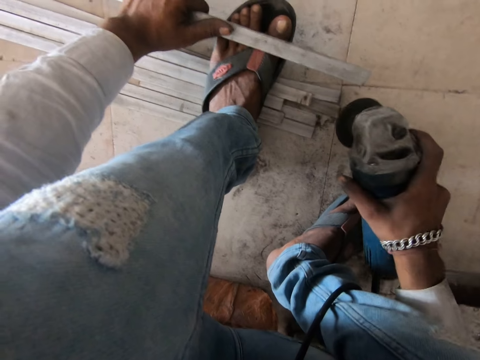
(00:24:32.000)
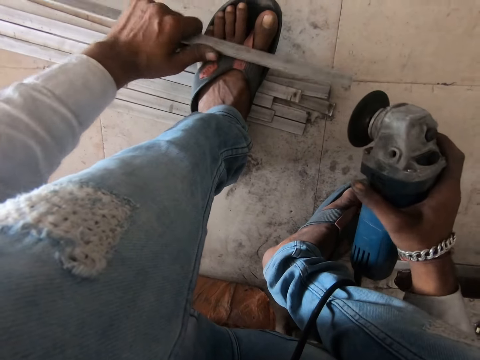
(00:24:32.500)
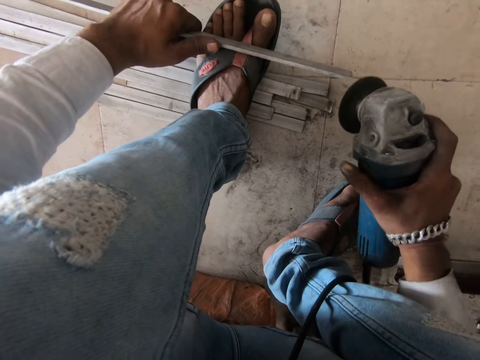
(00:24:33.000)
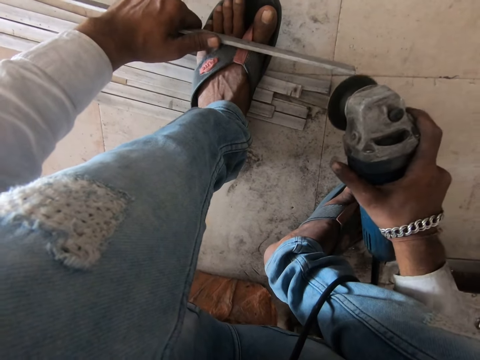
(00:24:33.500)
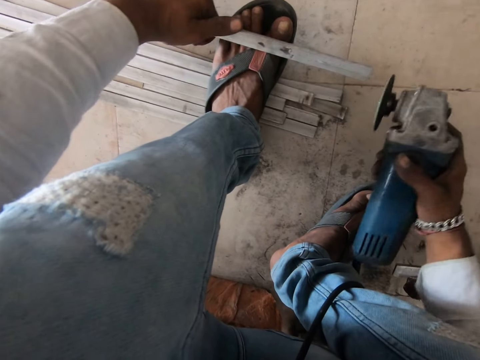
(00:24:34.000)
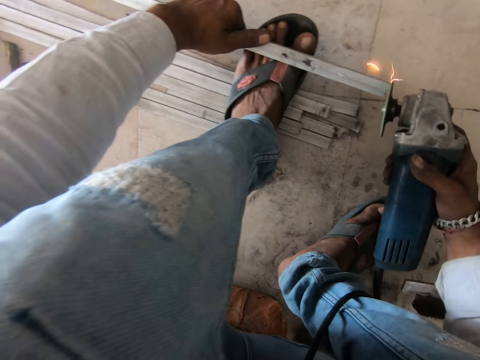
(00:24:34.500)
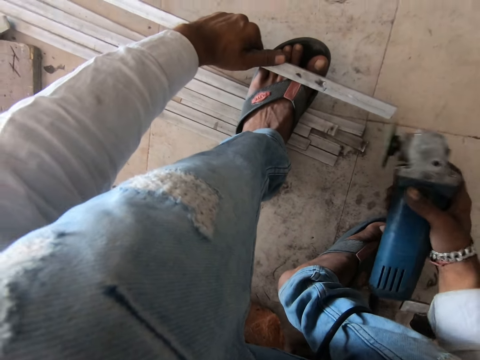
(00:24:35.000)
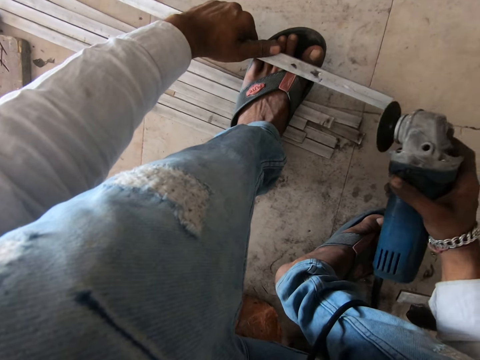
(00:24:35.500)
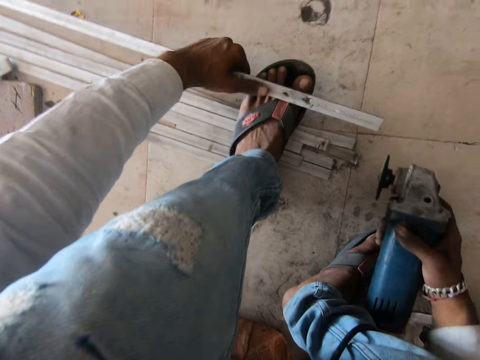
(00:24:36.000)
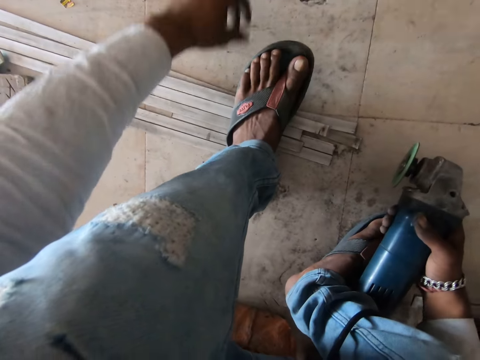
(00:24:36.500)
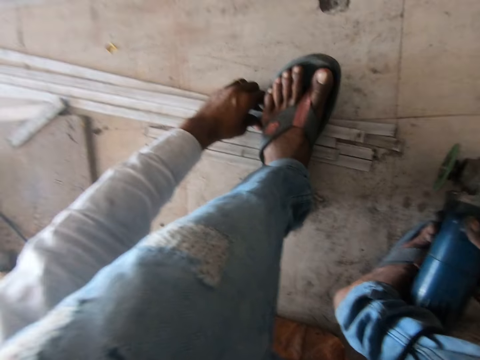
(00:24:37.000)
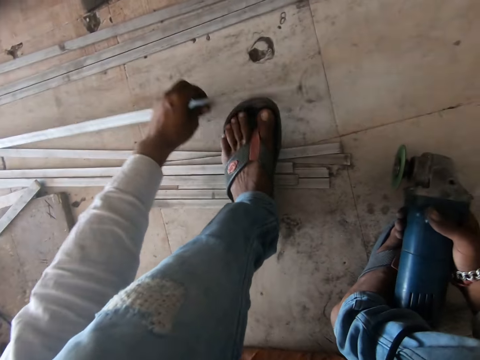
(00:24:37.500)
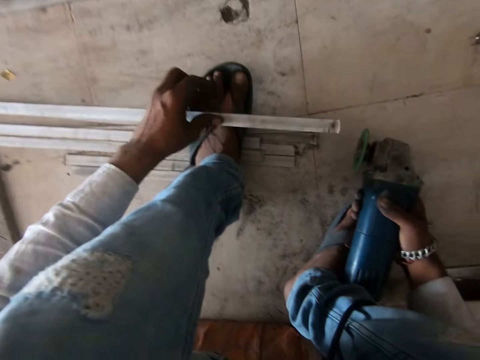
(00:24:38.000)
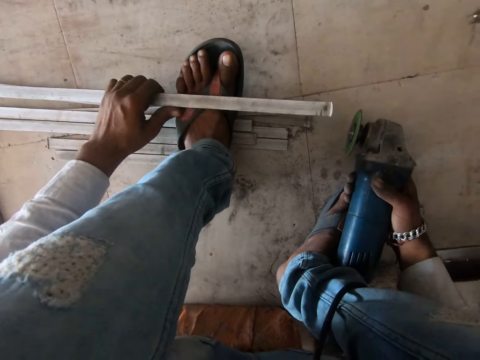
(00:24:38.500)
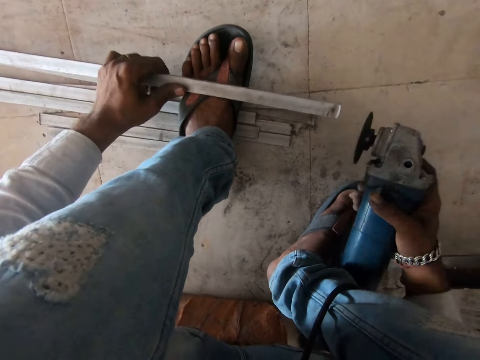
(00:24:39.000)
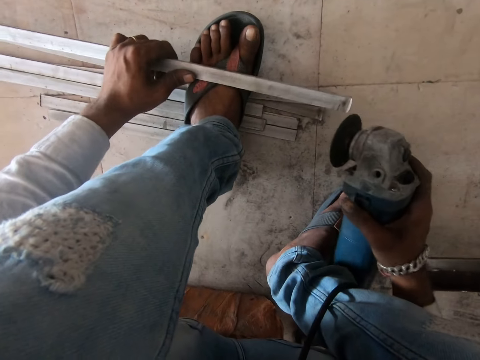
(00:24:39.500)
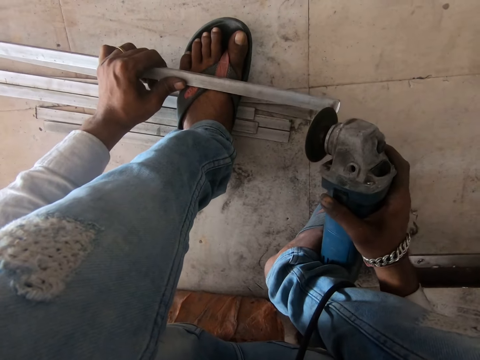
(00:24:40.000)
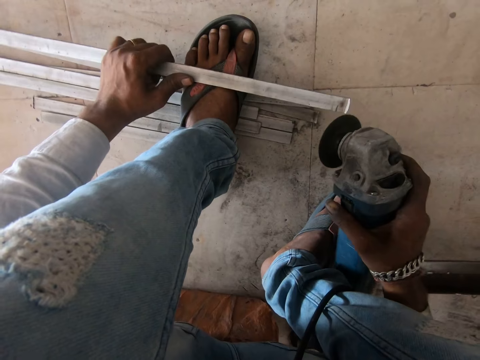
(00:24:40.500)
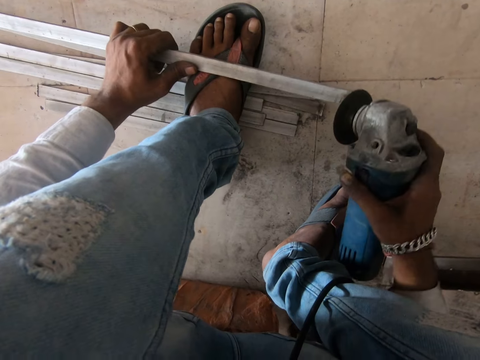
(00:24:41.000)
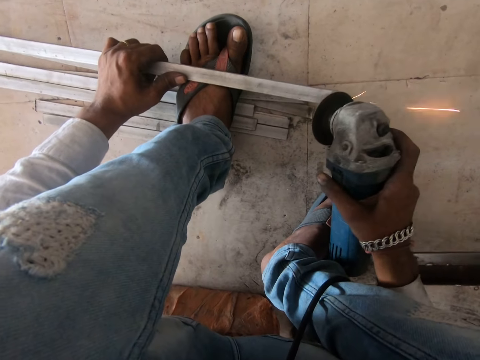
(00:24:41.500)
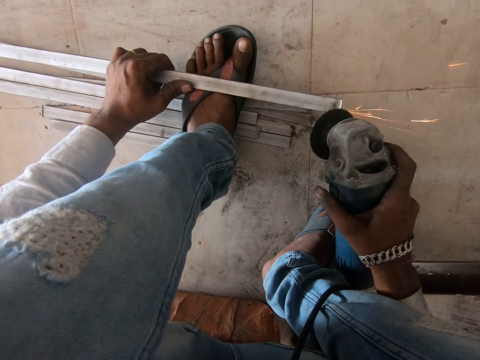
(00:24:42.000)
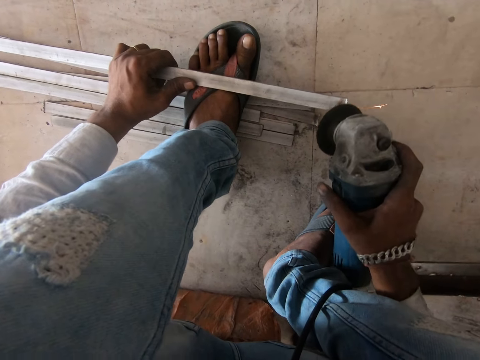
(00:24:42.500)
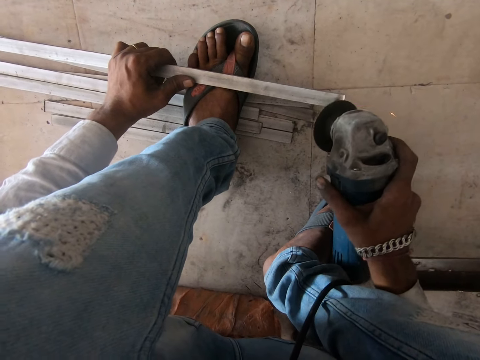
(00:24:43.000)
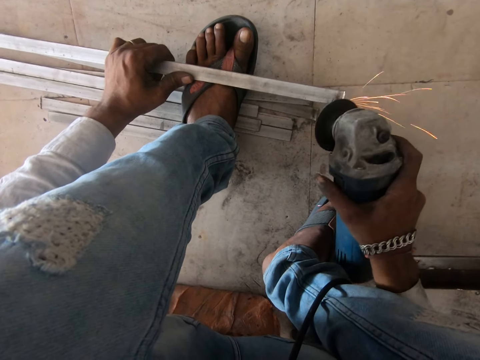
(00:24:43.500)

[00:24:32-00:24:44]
The camera wearer rotates the metal bar, polishes the metal bar, rotates the metal bar and polishes the metal bar. They drop the metal bar on the floor. They pick up the metal bar. They place the metal bar on the foot. They grind the metal bar. They polish the metal bar.

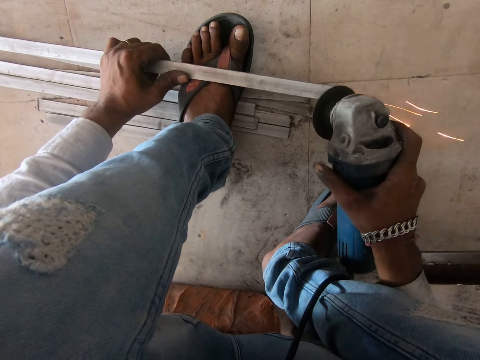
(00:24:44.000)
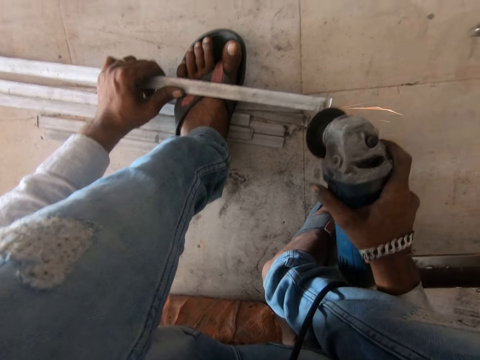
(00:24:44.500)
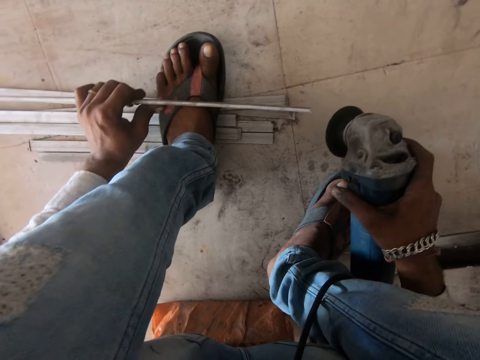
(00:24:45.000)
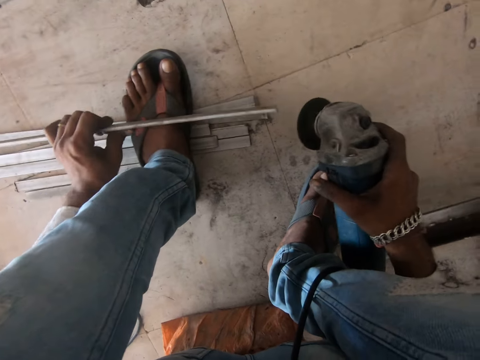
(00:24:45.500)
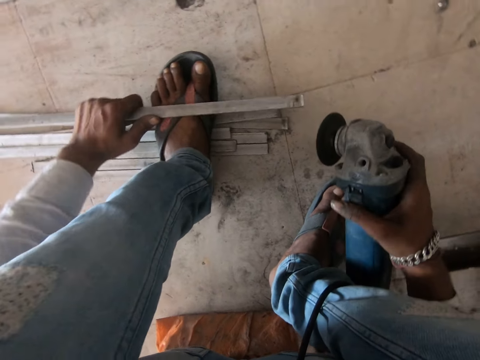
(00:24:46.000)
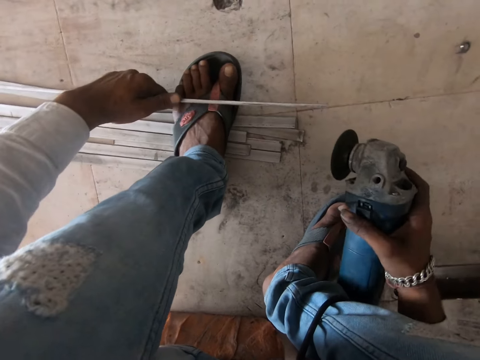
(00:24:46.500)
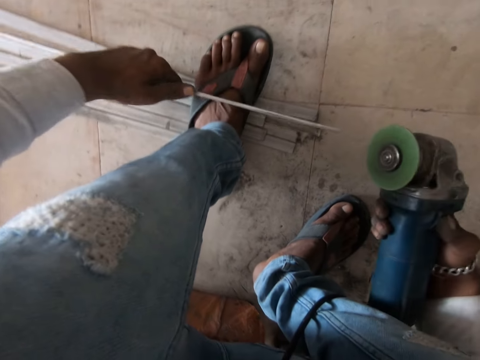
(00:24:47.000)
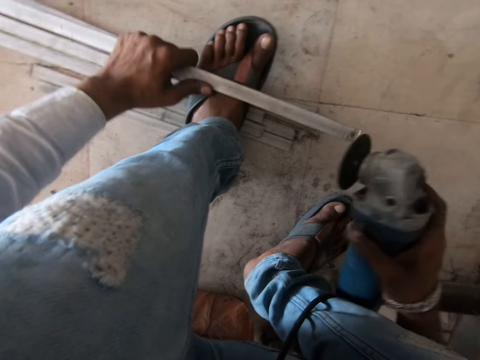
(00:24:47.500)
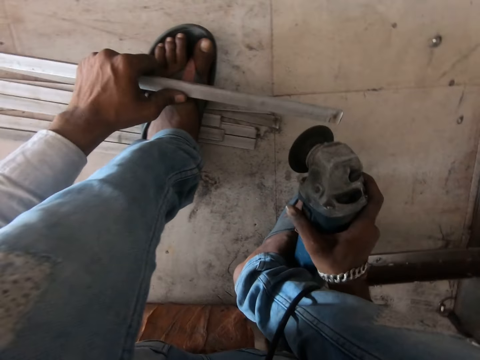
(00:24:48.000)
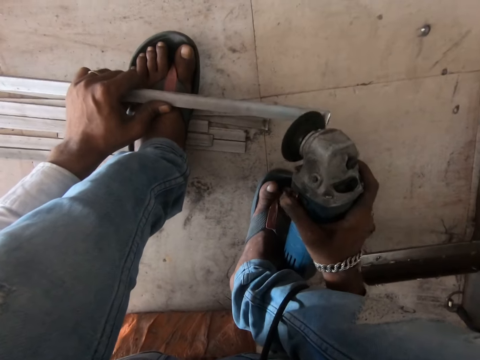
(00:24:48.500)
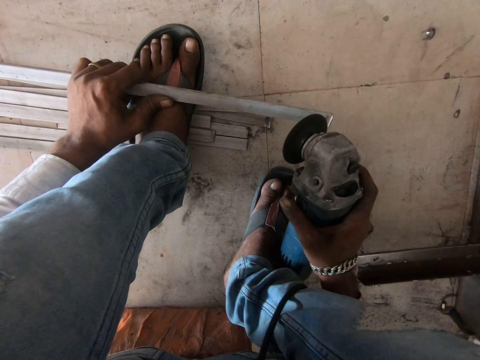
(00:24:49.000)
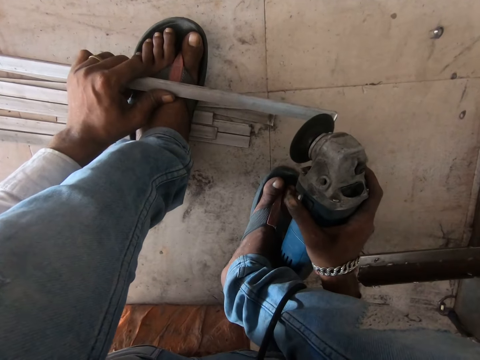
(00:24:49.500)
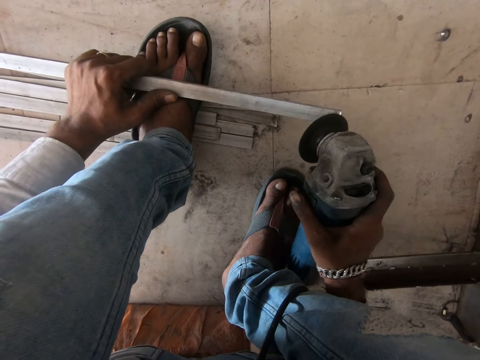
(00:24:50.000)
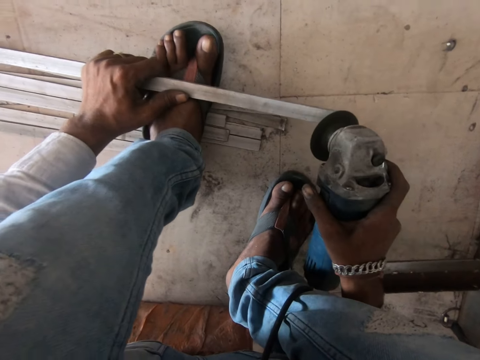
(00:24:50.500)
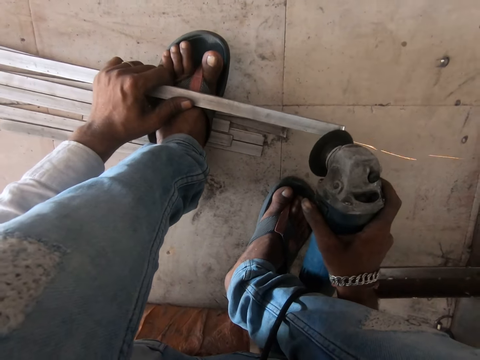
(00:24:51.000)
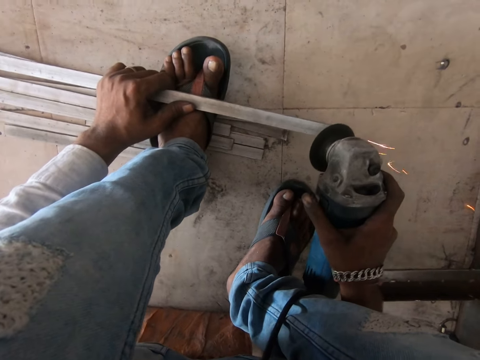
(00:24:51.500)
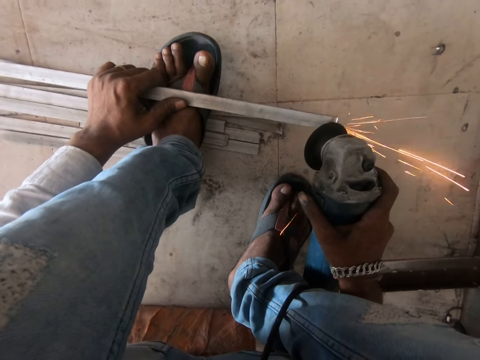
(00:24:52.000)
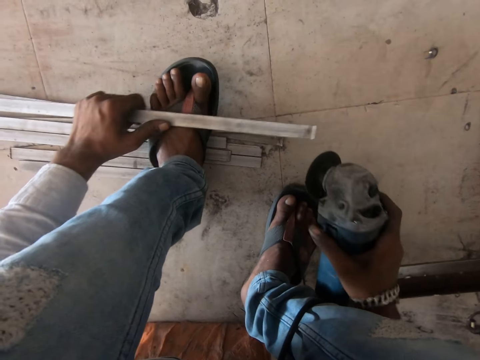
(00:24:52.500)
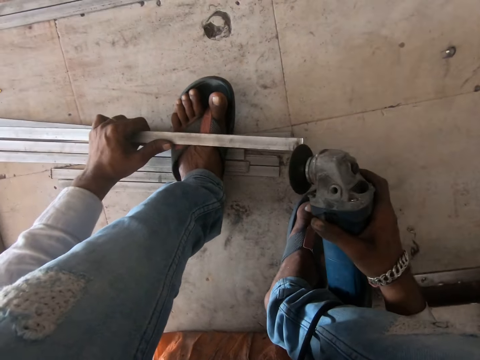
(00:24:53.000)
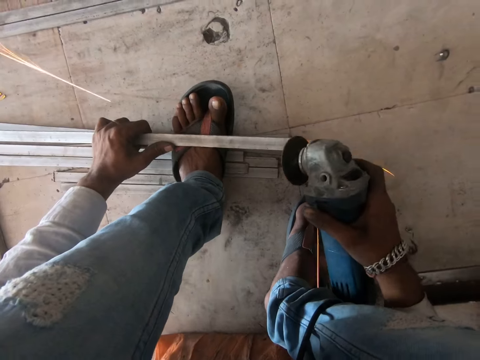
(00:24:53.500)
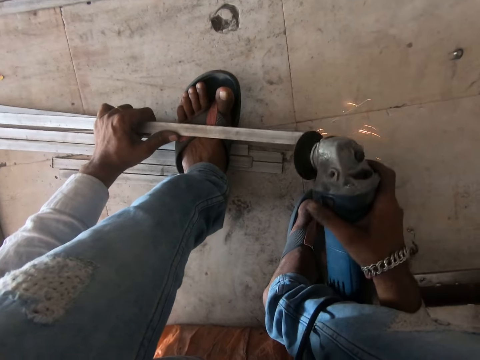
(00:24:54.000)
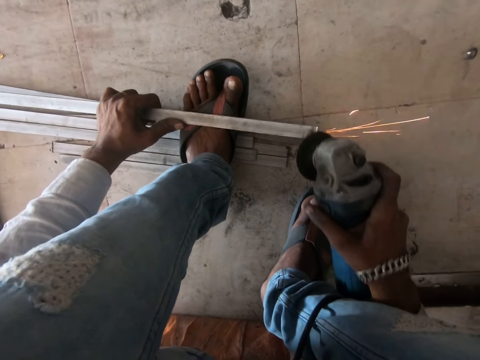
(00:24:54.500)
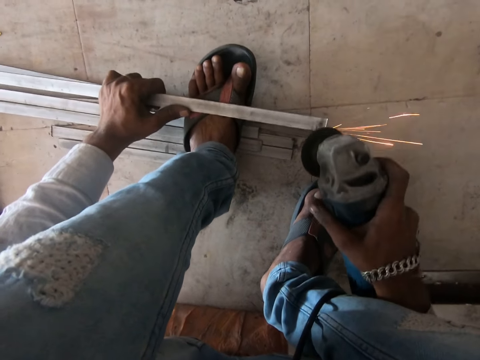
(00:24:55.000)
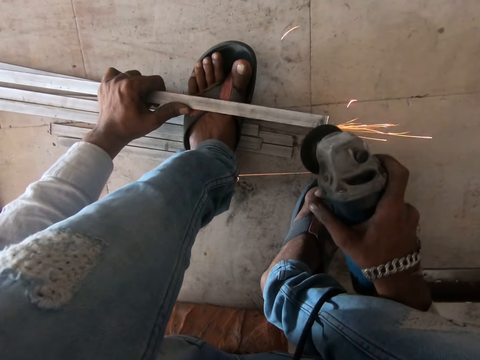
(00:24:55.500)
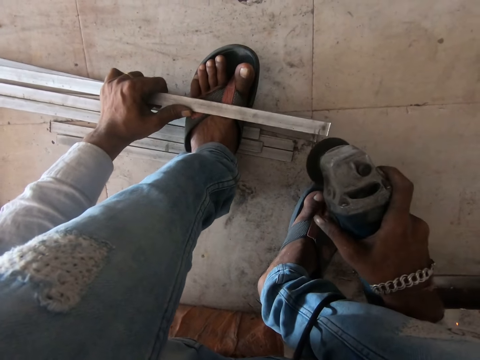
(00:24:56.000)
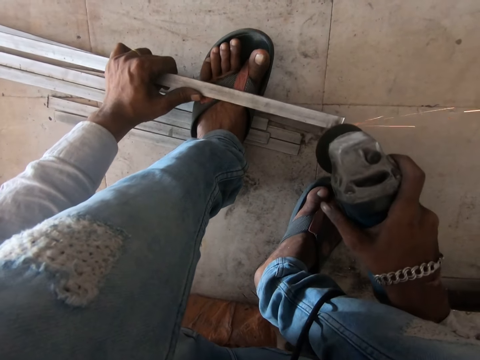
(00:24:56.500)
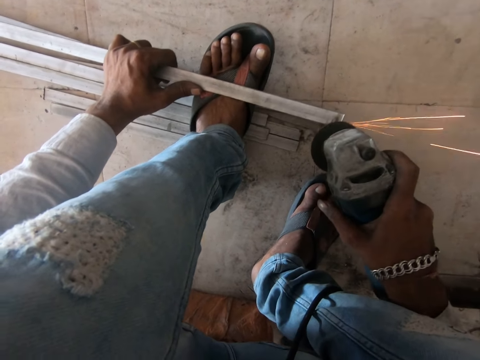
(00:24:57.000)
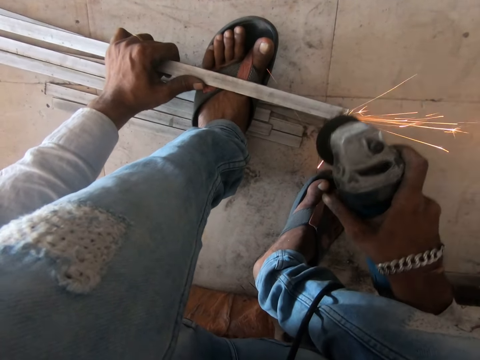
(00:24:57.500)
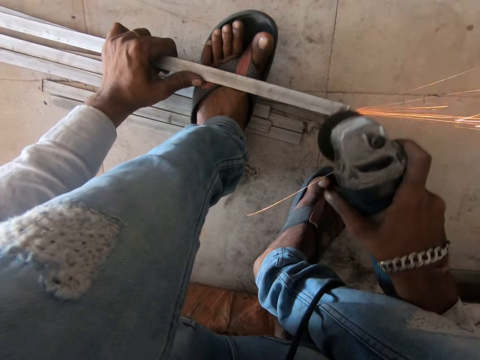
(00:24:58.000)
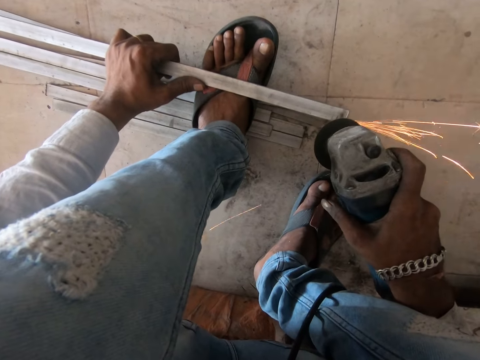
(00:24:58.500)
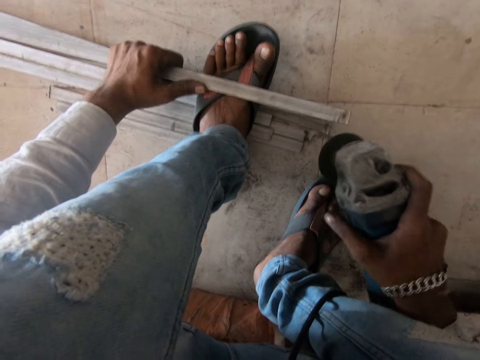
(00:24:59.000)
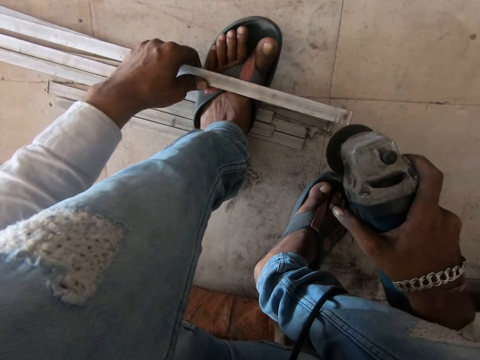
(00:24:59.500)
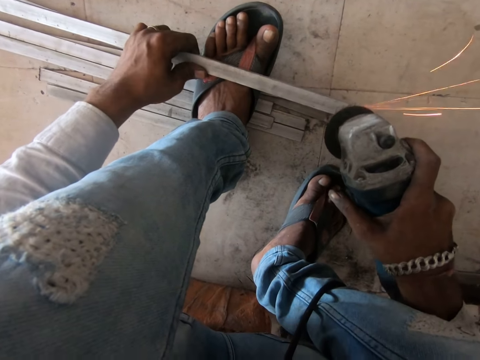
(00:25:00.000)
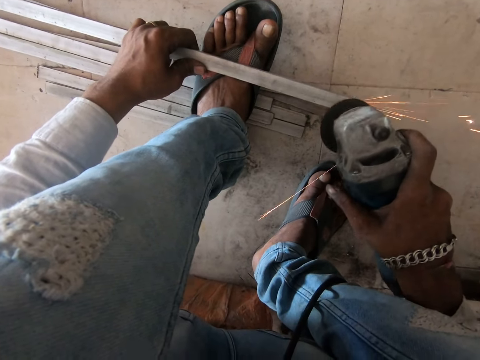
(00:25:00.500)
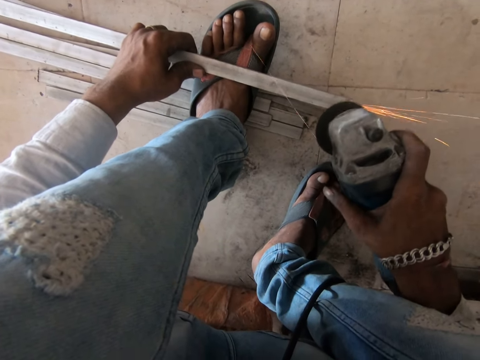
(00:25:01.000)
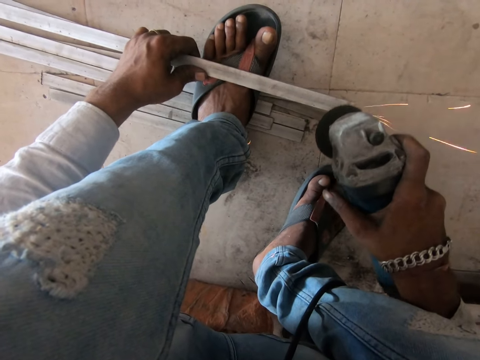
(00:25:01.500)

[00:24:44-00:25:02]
The camera wearer flips the metal bar. They look at the metal bar. They grind the metal bar. They polish the metal bar.
